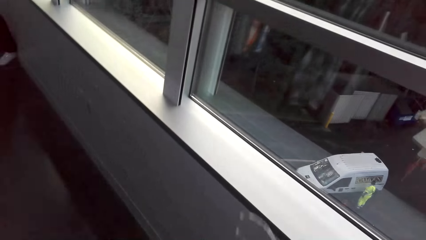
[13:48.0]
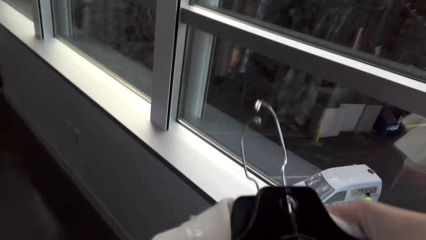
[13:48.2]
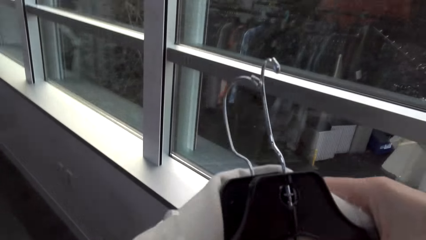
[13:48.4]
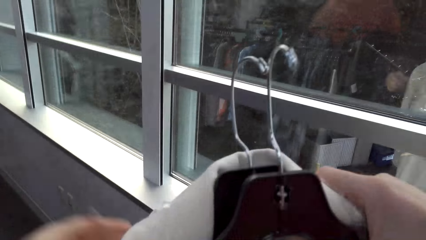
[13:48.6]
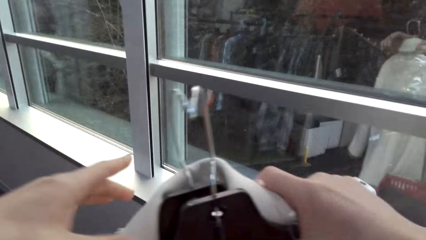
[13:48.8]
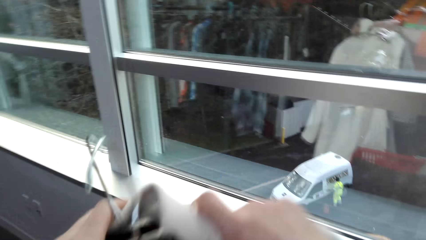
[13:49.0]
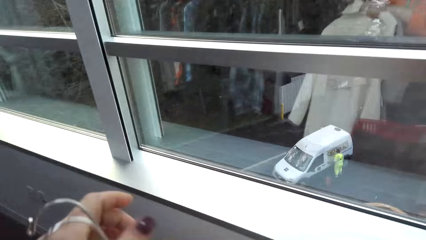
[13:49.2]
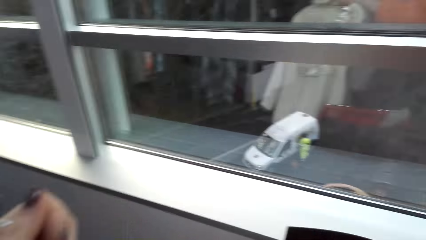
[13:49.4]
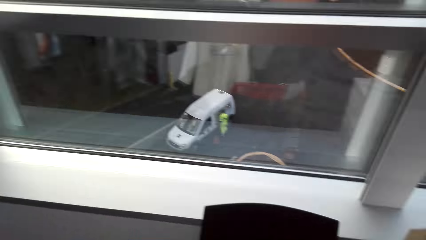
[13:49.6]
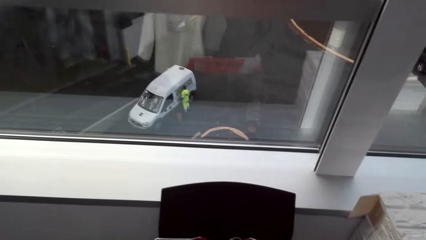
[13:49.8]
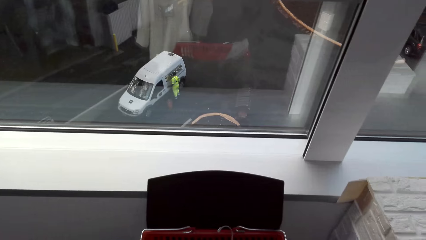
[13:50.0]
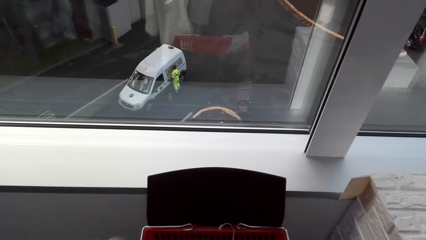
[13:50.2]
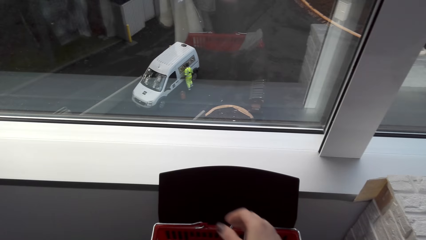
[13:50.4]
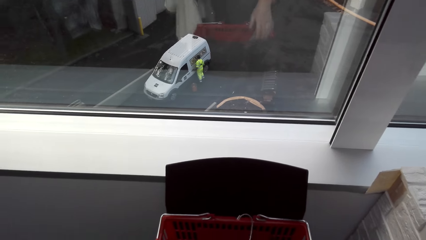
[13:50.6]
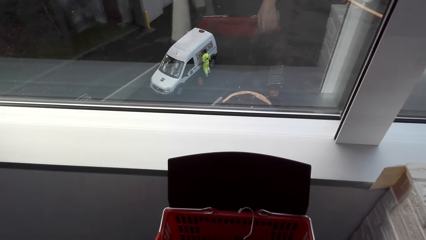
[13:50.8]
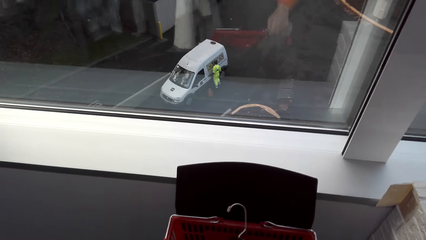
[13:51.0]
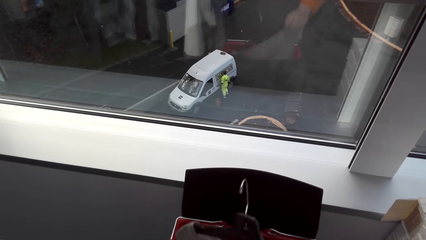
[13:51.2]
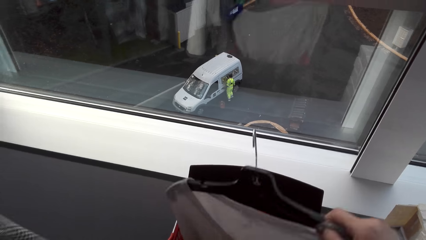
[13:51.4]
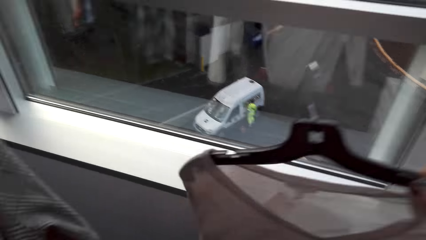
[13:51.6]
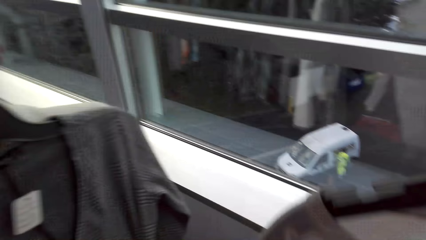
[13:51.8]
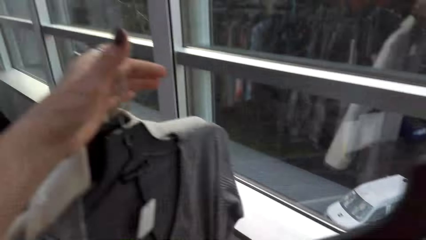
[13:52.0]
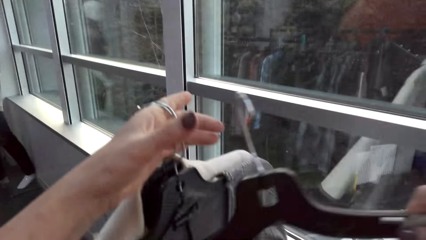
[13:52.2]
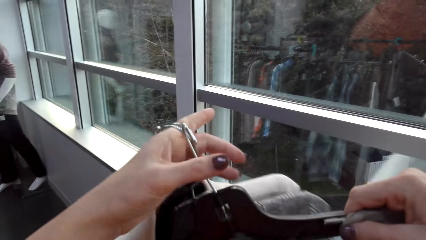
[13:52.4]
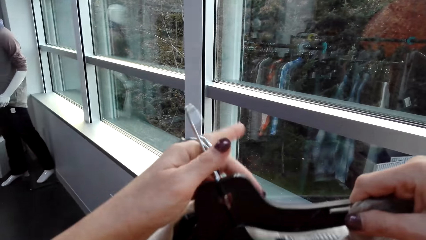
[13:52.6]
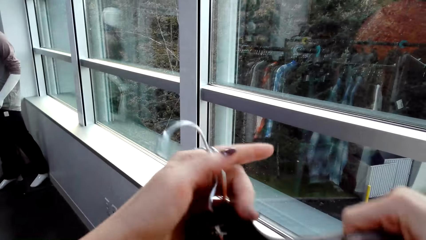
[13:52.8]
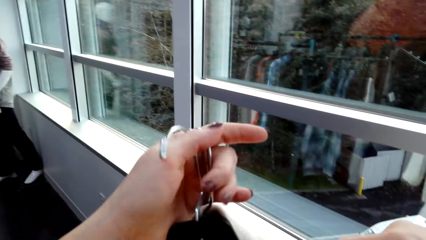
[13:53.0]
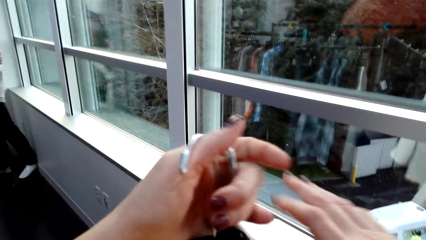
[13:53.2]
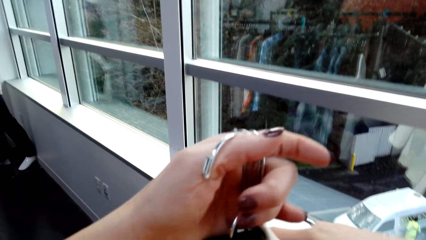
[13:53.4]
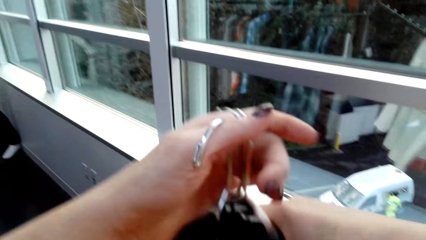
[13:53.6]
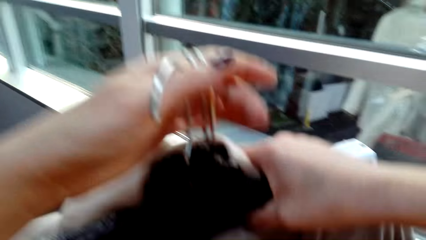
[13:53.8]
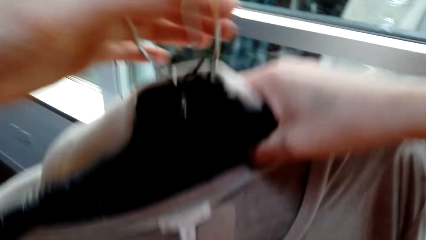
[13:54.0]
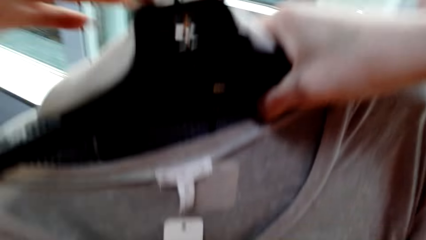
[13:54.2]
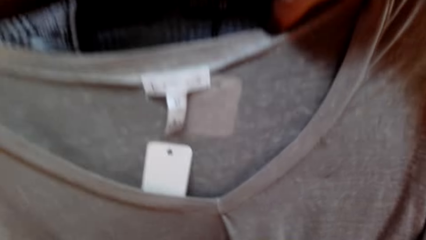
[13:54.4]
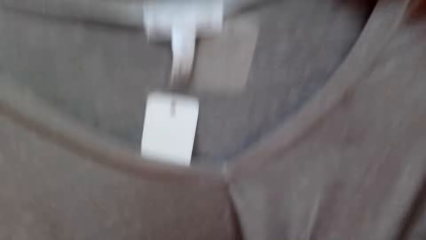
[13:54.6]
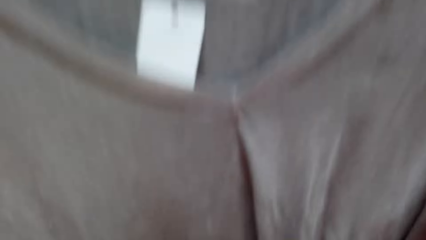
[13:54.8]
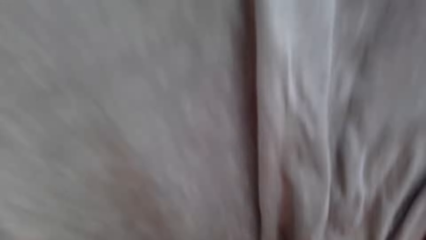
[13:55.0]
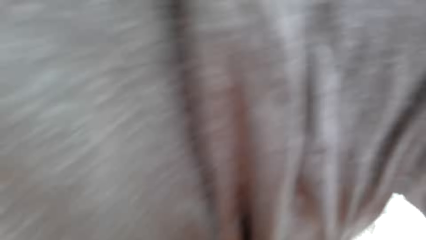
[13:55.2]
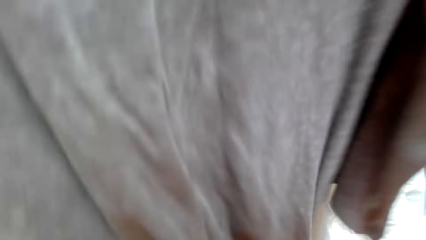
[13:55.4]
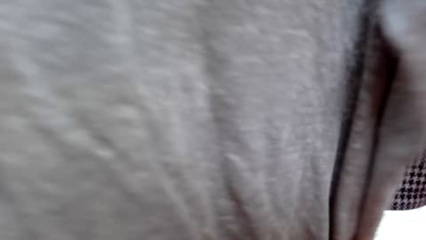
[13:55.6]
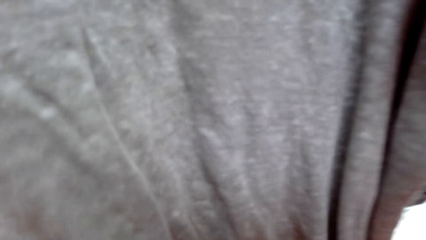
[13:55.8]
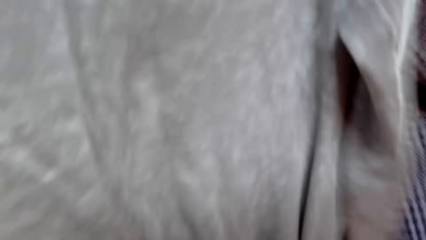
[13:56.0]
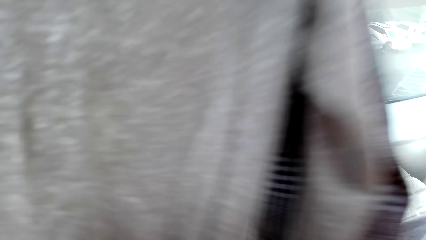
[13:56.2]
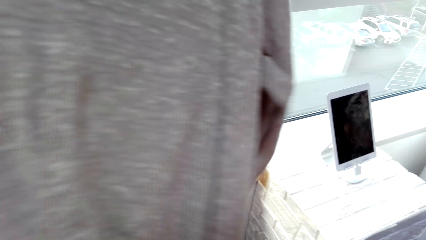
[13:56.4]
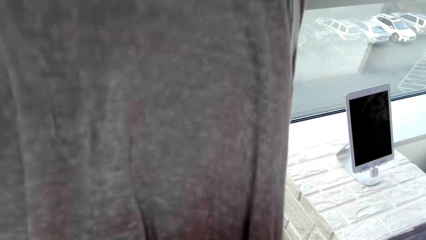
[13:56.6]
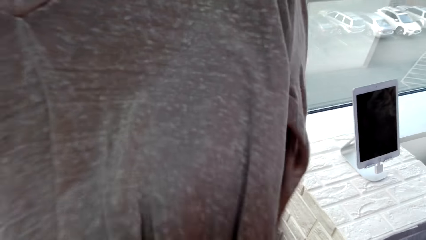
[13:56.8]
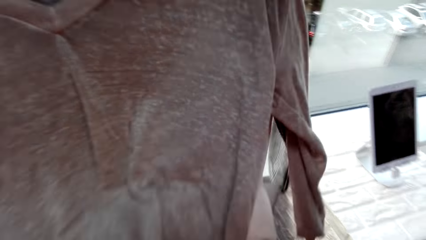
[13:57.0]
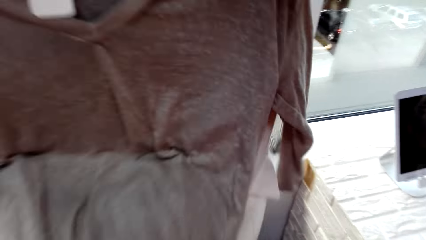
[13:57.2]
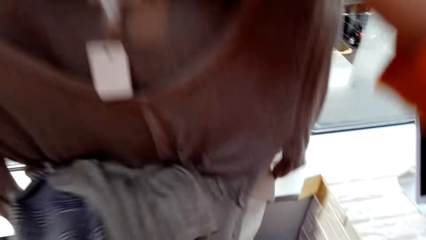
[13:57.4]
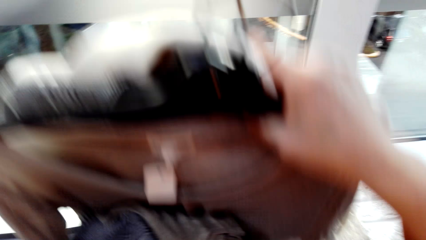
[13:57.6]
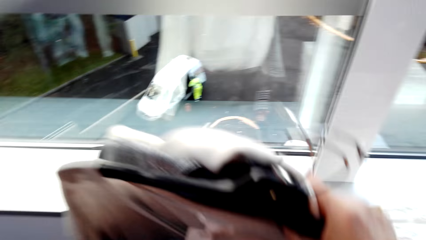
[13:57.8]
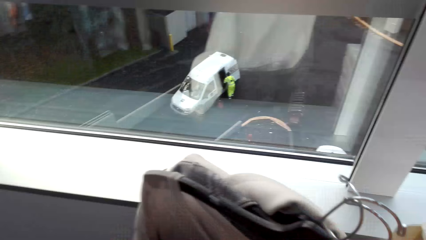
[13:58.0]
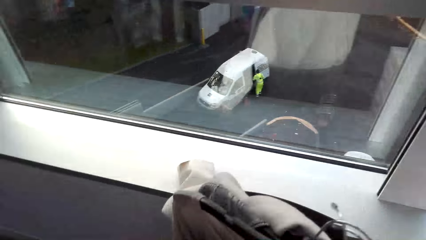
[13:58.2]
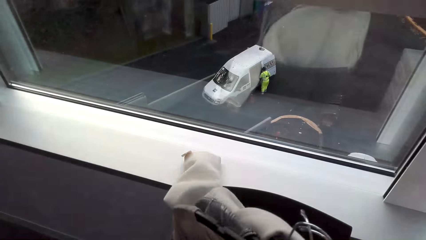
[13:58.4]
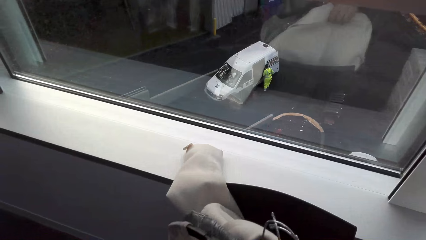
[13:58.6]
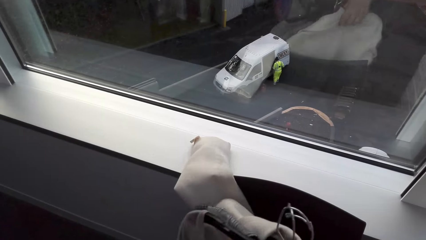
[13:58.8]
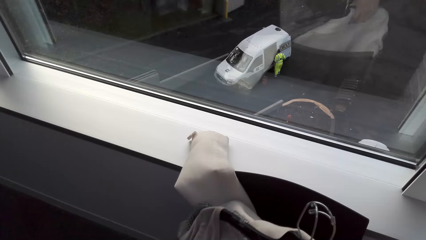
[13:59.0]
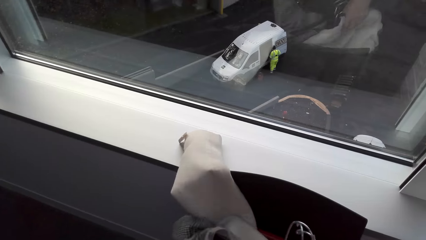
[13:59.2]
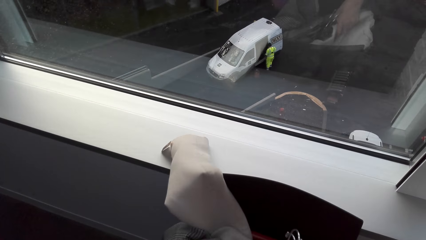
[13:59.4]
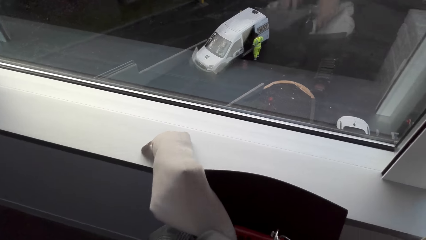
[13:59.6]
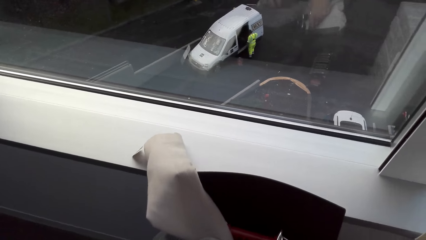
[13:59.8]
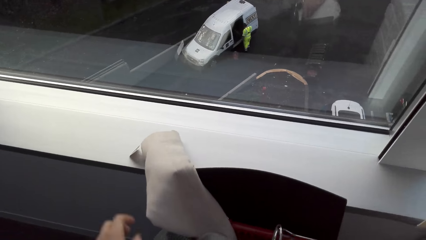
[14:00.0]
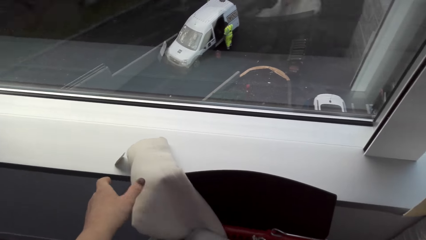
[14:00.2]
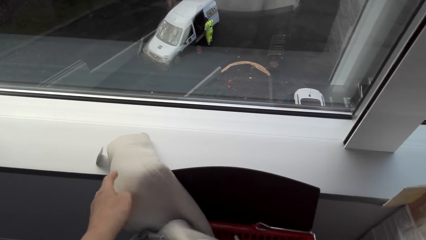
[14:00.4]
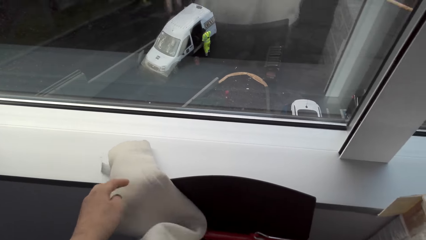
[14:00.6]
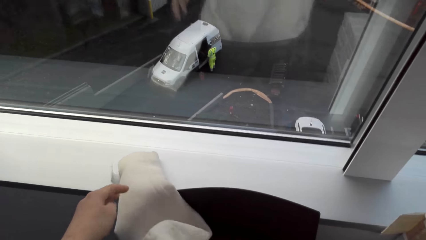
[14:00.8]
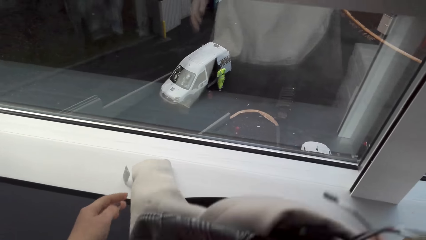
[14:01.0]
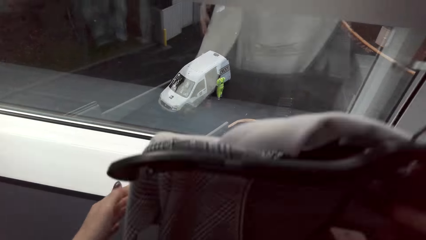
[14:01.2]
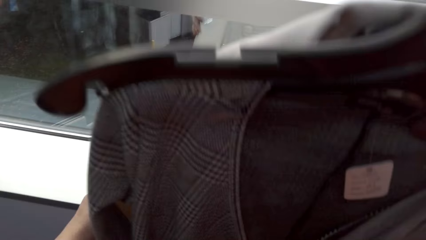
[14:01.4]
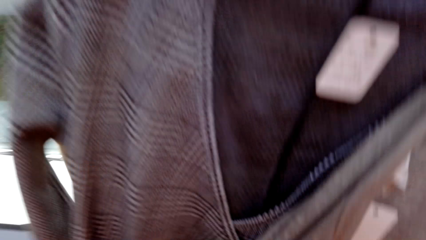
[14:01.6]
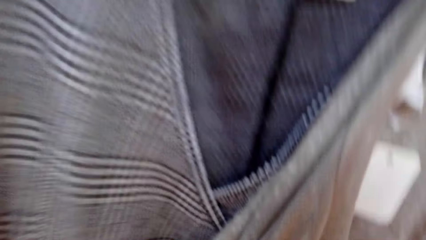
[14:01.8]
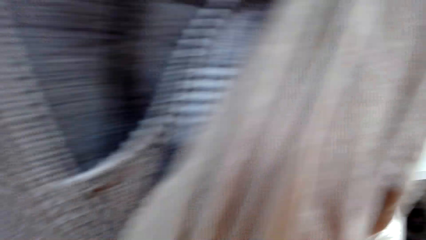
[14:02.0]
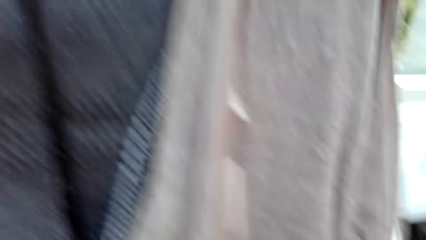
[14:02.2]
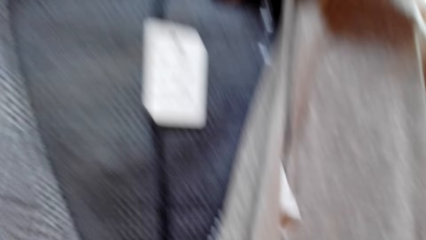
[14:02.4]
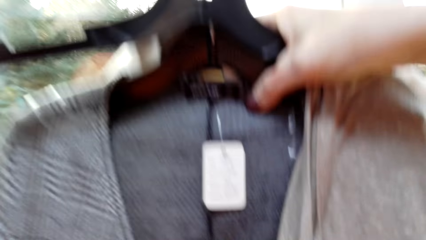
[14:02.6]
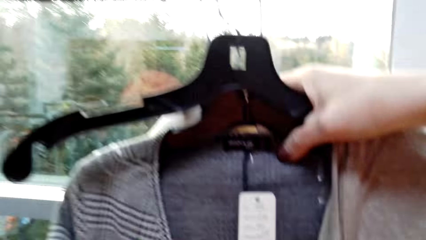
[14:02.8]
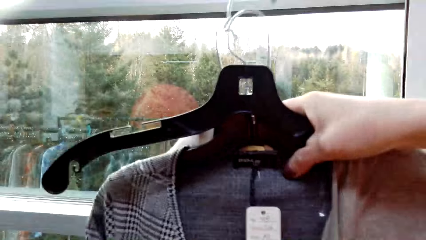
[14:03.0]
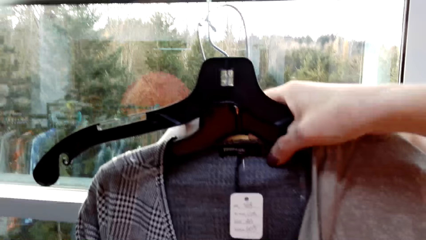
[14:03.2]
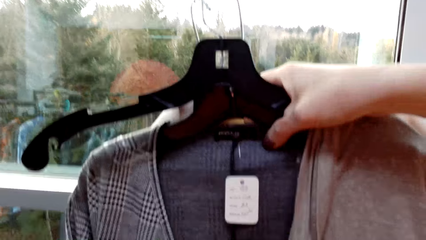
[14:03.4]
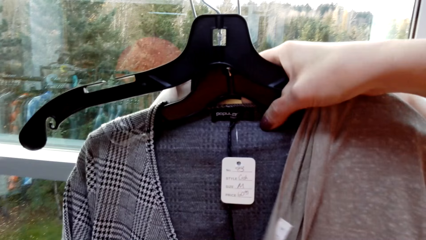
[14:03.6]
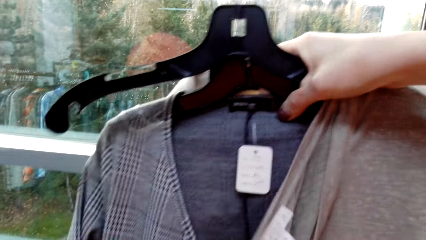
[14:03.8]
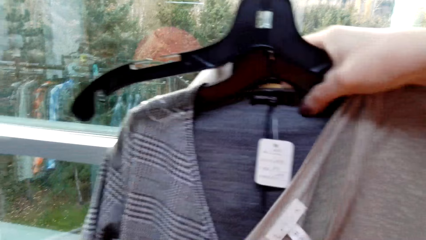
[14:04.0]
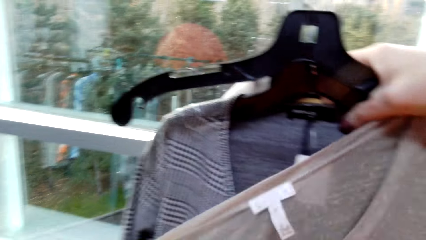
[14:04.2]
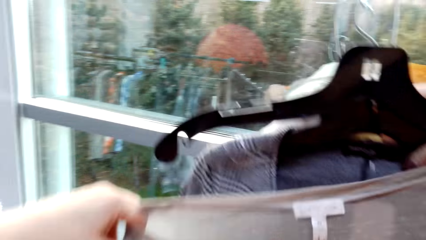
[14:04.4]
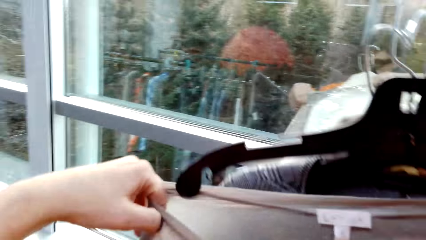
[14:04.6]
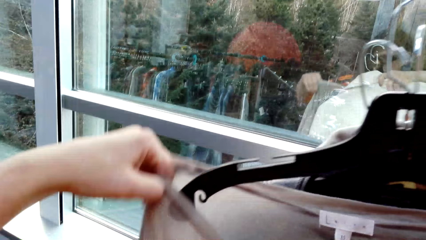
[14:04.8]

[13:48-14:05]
The camera wearer lifts clothes and hands the clothes to a lady. The lady receives the clothes from the camera wearer. The camera wearer moves their hand. They lift clothes and hand the clothes to the lady. The lady receives the clothes from the camera wearer. The camera wearer lifts clothes. They put the clothes in the basket. They move their hand. They lift clothes. They lower the clothes.
